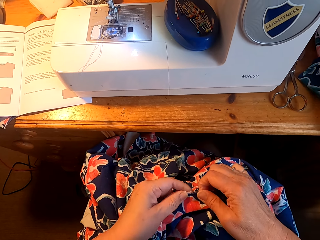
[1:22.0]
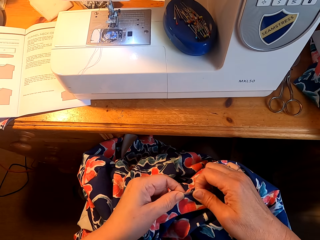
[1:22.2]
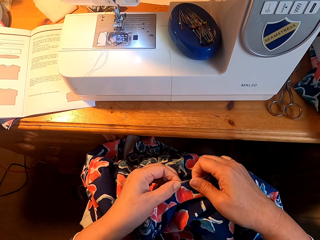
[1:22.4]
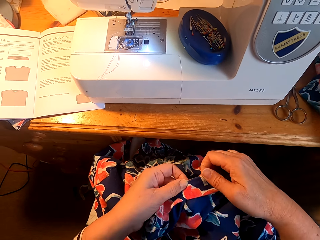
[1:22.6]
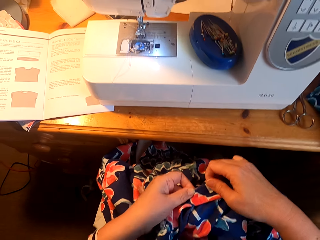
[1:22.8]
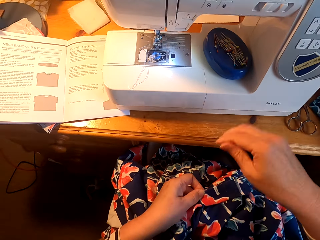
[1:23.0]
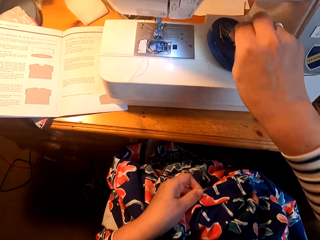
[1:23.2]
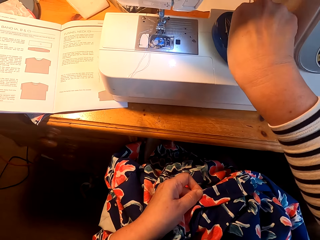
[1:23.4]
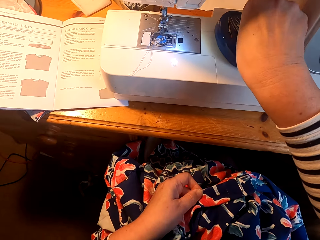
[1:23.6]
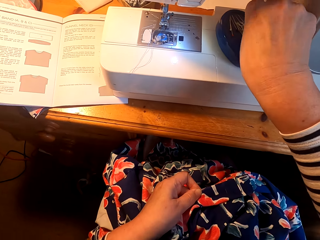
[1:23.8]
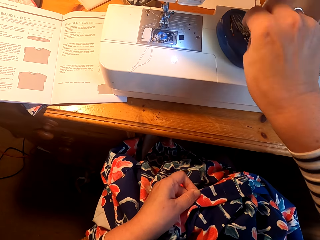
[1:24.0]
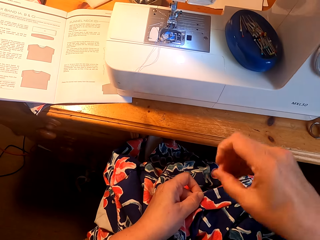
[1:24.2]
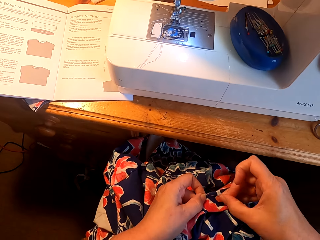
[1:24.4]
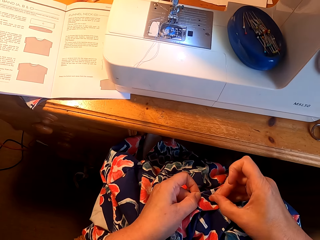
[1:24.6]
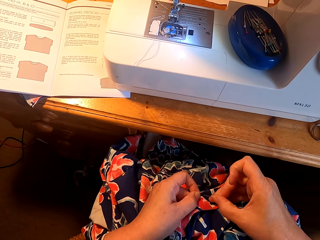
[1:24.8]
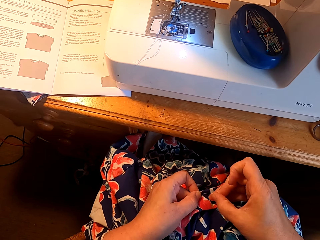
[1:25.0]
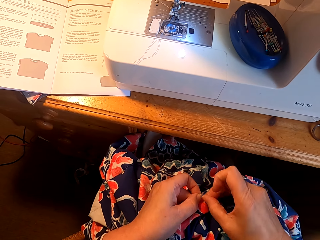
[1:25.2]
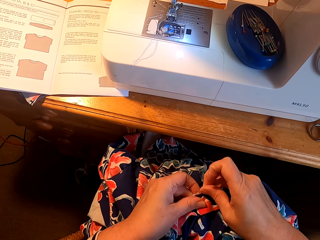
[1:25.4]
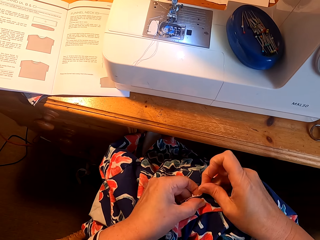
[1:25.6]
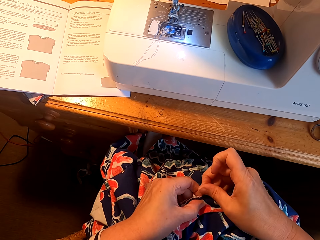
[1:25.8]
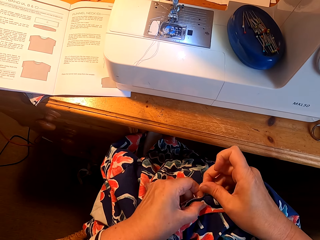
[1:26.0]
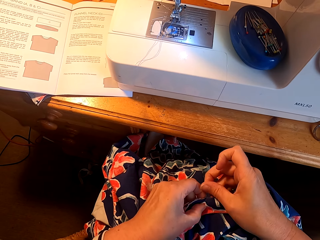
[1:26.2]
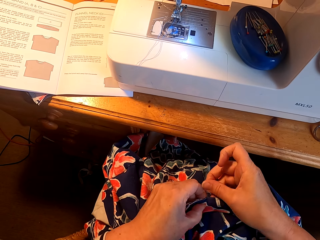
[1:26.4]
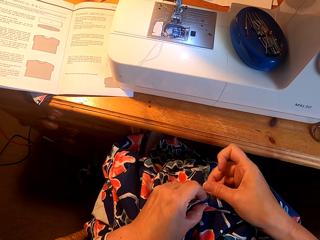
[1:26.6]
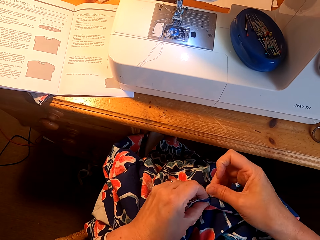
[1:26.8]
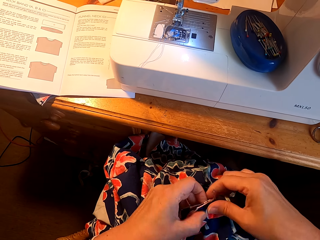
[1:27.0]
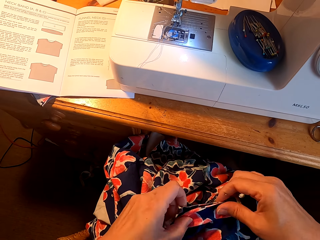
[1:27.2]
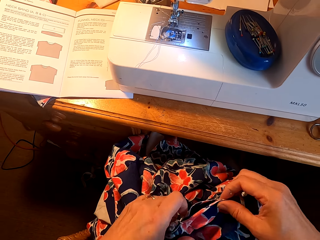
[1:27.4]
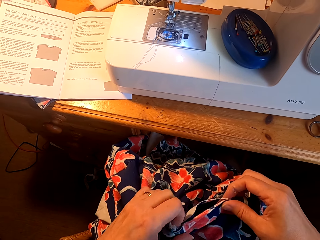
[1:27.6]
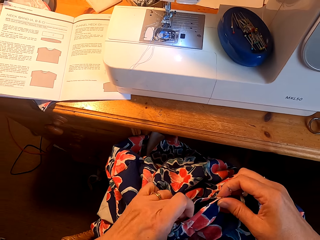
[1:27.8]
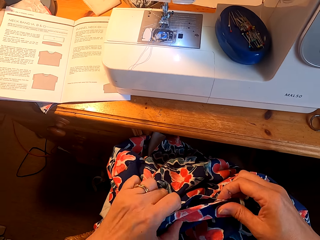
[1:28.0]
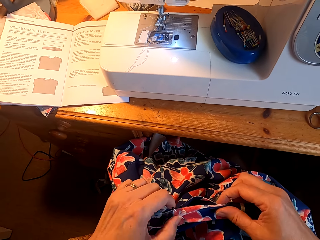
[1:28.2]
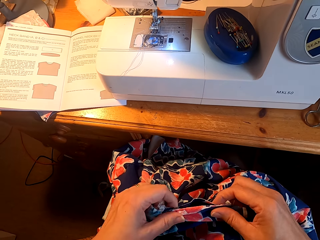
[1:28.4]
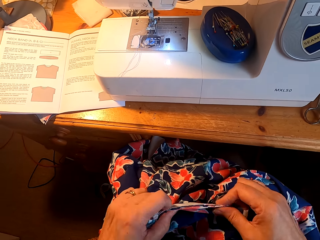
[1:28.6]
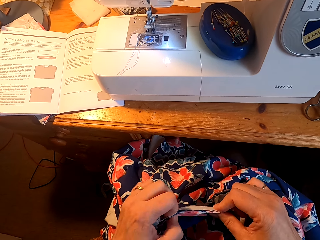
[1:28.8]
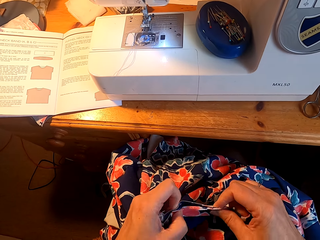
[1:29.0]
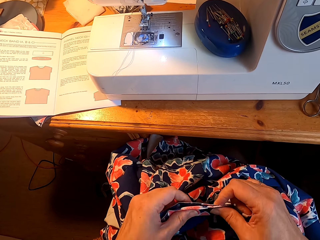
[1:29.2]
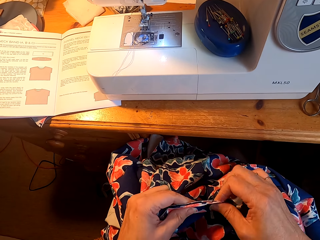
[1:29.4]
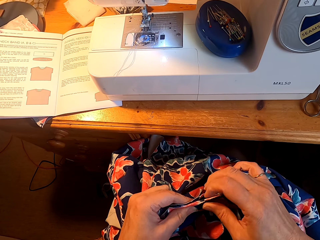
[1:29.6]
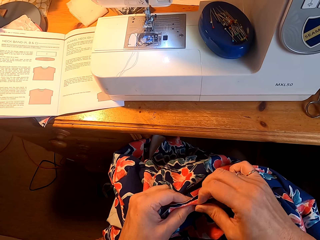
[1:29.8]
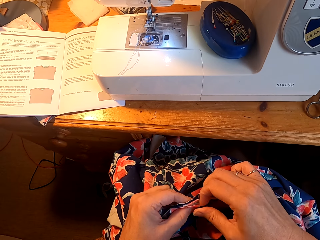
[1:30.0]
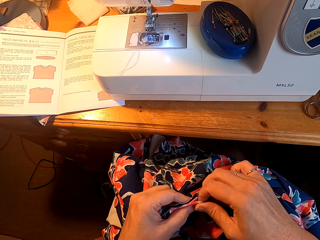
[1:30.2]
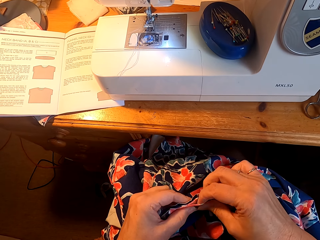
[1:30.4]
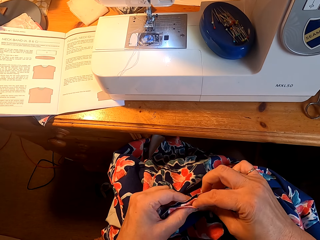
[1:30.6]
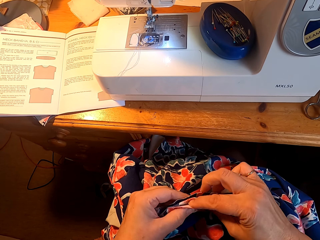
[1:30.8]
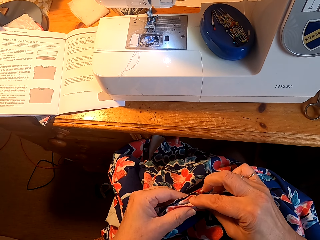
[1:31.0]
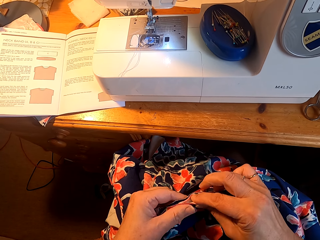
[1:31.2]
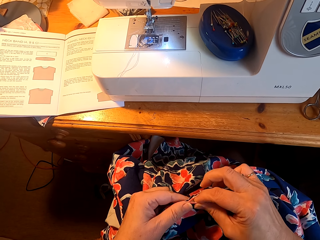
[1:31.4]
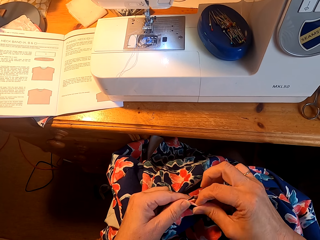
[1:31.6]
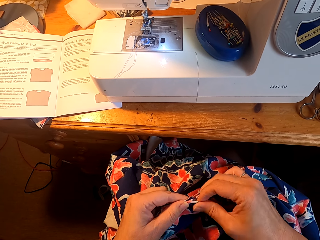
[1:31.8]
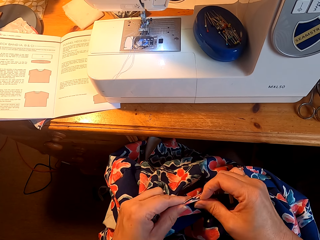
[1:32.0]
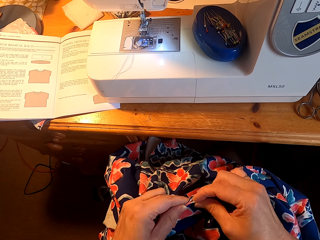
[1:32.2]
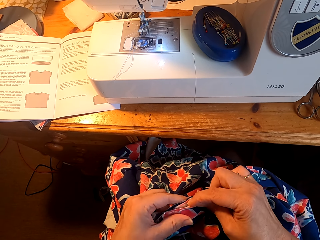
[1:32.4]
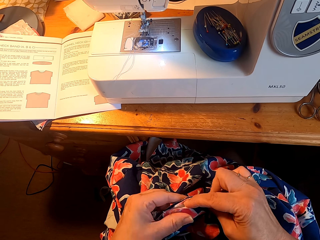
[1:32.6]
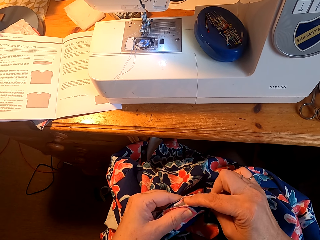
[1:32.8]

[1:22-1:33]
The camera wearer picks up a pin. They knit the cloth. They pin the cloth. They straighten the cloth.

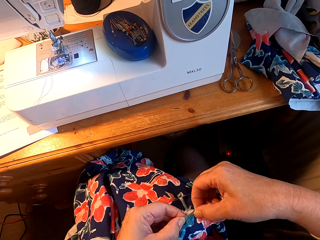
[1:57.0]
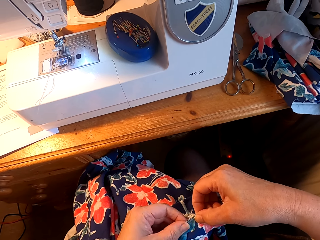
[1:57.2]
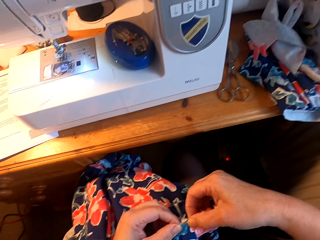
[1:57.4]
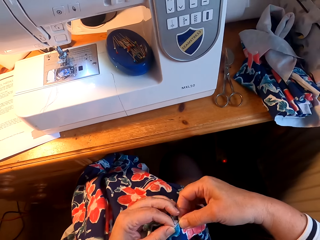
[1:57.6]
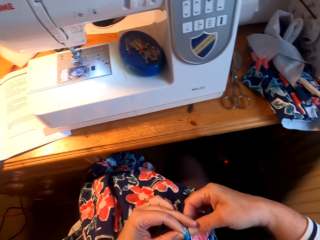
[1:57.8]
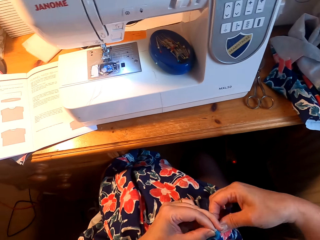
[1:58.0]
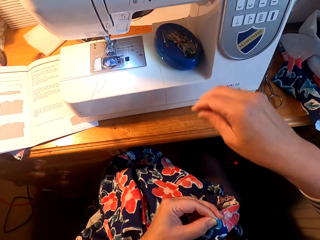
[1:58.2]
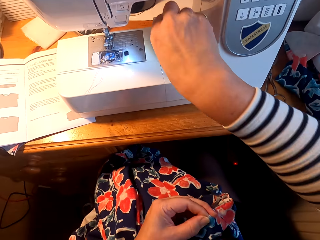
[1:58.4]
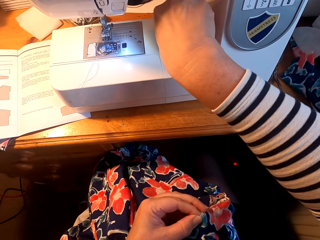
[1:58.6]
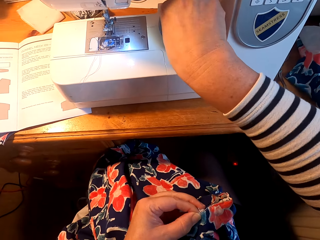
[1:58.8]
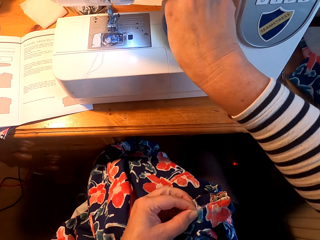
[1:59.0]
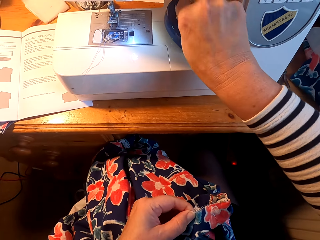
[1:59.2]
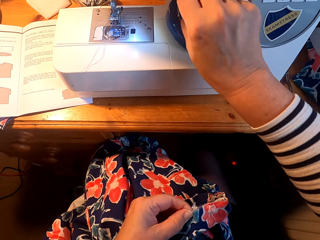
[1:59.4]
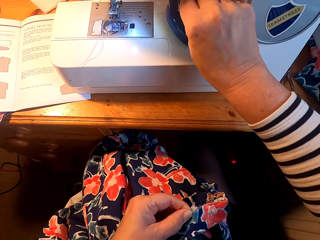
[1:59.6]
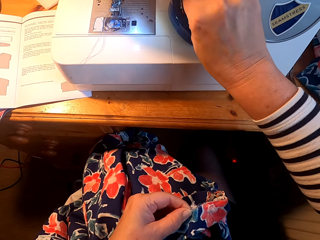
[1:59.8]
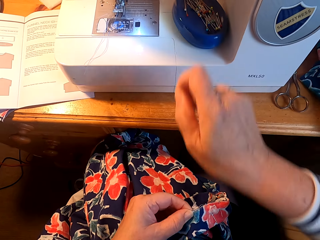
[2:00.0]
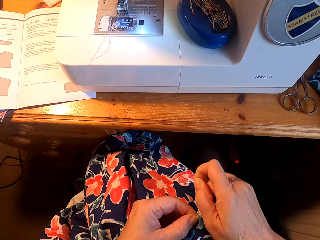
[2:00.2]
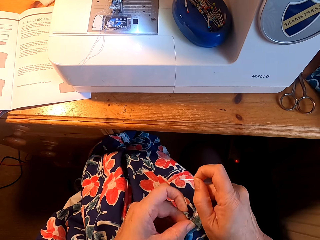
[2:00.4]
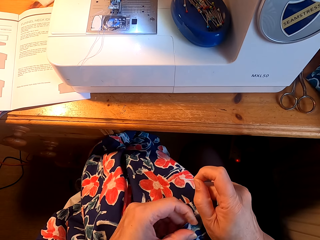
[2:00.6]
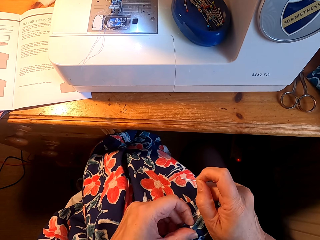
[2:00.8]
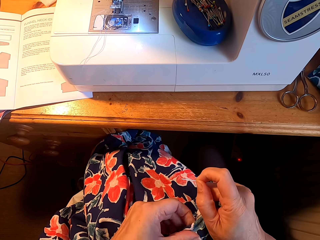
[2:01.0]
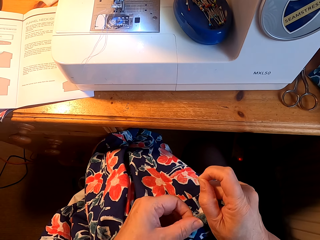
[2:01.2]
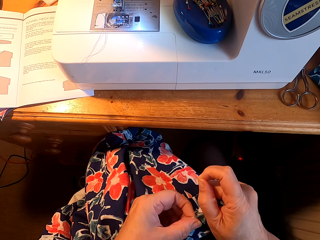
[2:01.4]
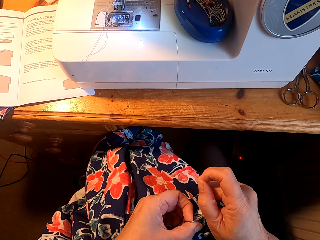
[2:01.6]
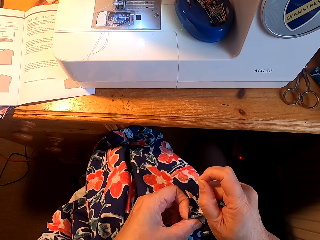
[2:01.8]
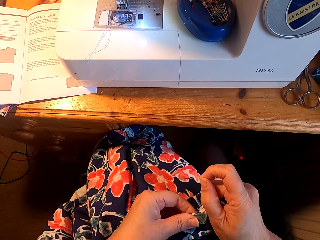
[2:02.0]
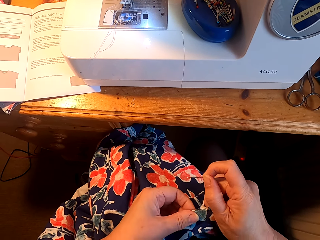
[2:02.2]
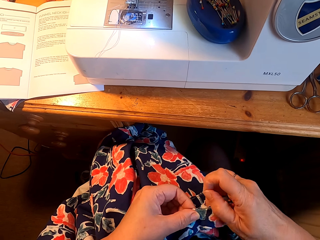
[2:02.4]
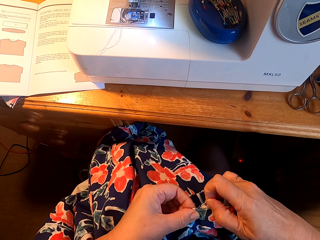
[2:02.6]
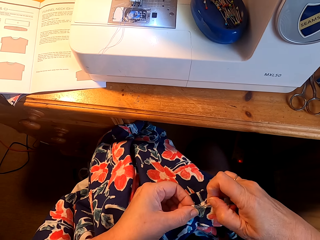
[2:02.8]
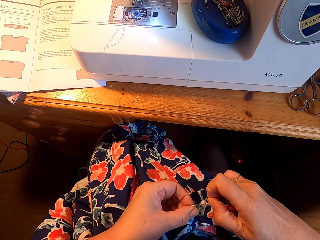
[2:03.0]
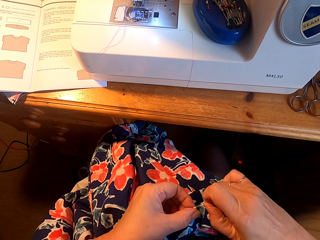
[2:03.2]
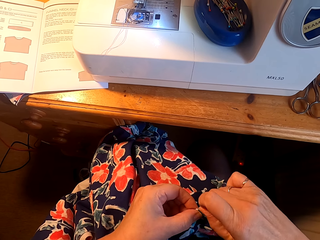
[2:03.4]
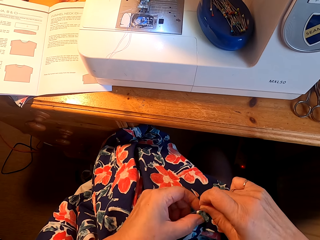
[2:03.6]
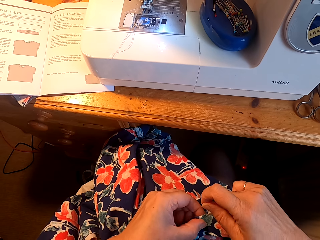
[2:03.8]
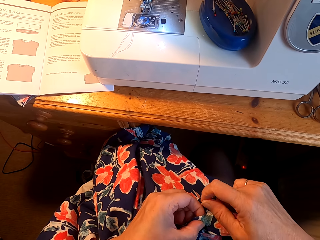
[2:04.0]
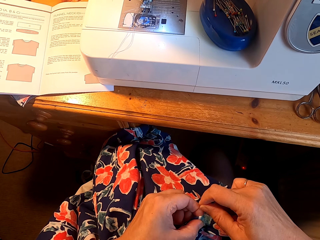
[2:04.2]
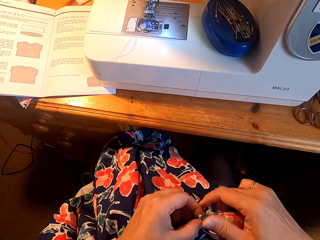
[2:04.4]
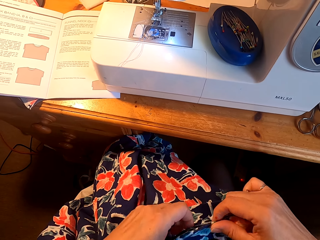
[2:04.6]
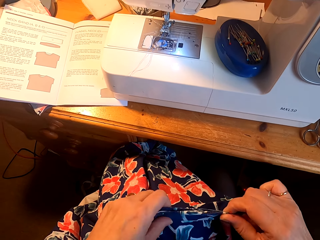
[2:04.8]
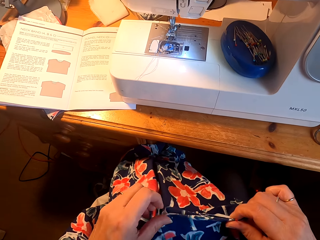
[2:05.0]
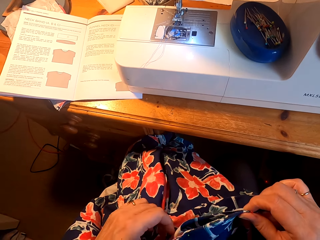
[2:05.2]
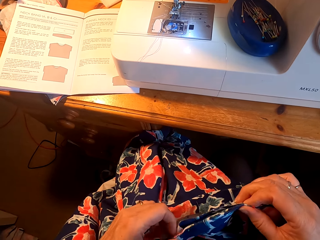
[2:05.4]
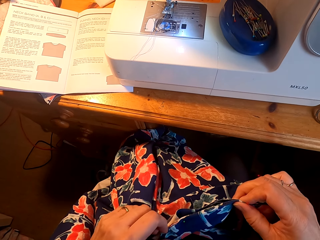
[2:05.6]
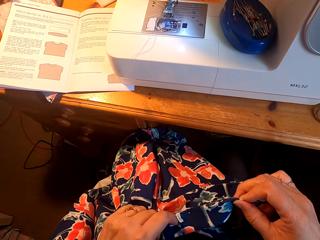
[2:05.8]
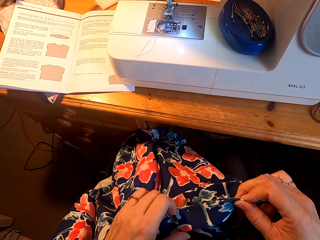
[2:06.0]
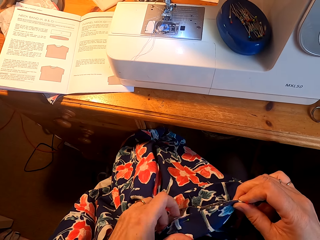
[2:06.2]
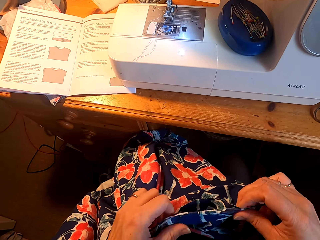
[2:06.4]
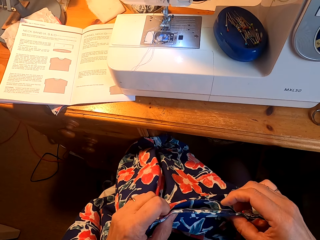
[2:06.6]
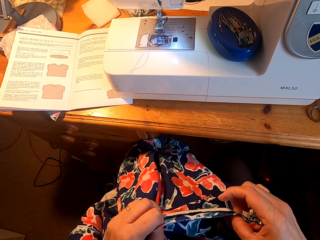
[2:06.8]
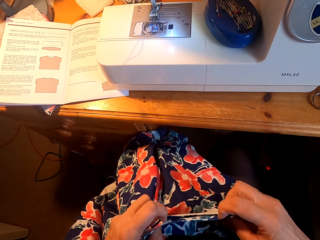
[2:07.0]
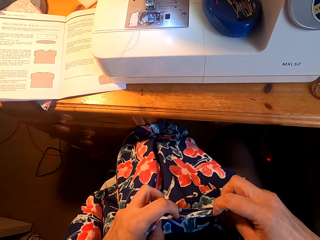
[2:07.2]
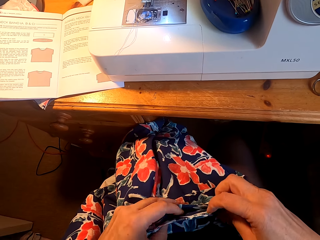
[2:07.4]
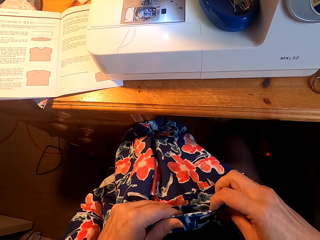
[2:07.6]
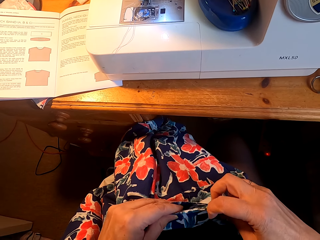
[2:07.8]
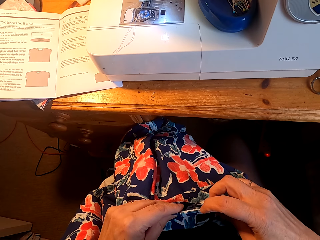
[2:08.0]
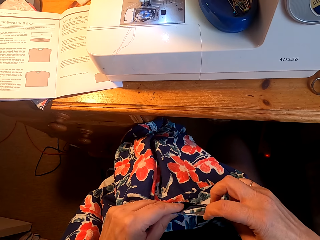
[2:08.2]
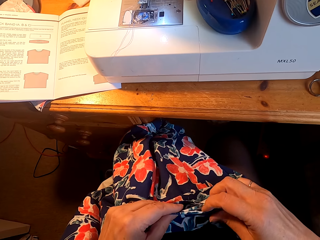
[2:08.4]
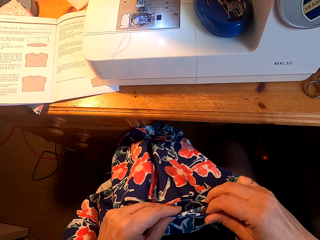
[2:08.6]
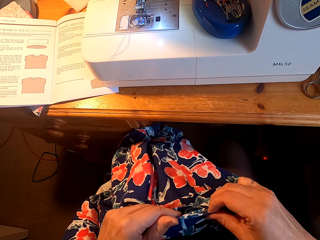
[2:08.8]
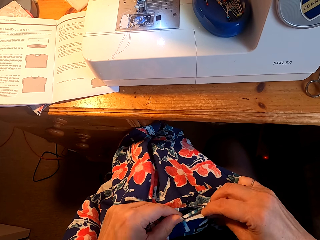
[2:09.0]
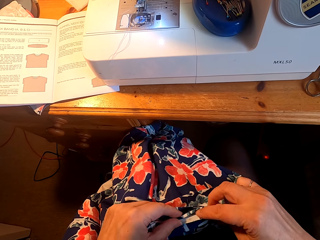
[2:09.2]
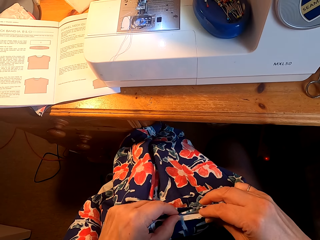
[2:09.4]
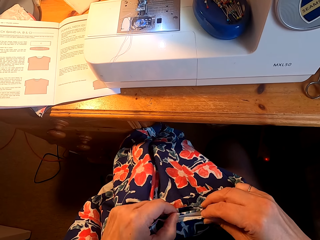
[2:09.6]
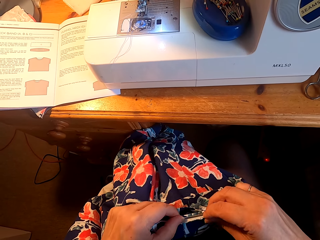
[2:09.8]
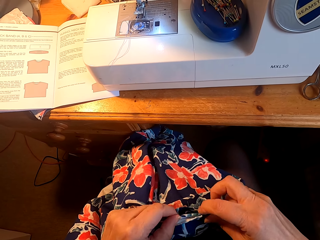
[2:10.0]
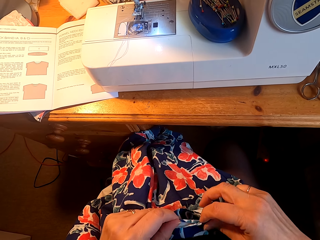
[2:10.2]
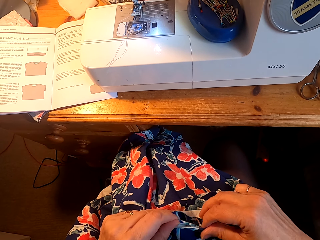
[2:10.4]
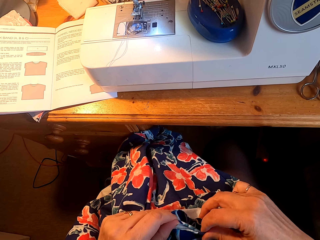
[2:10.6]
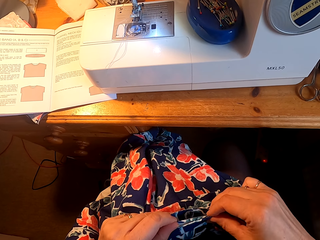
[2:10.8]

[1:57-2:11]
The camera wearer picks up a pin. They pin the cloth. They knit the cloth. They straighten the cloth.
